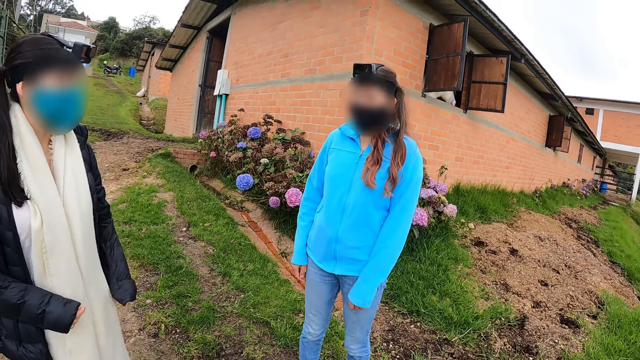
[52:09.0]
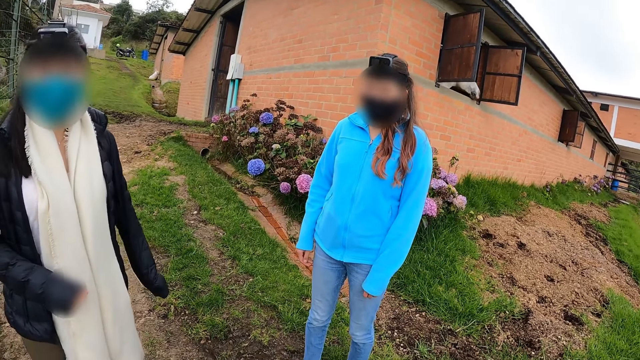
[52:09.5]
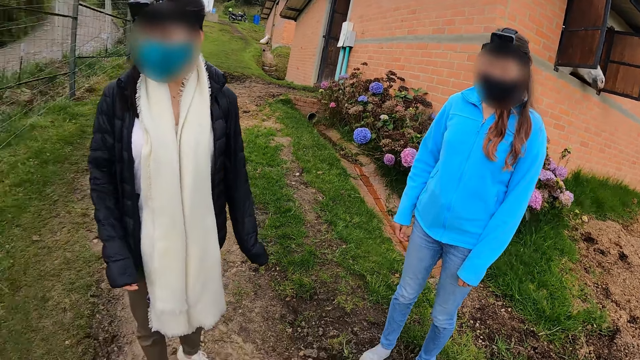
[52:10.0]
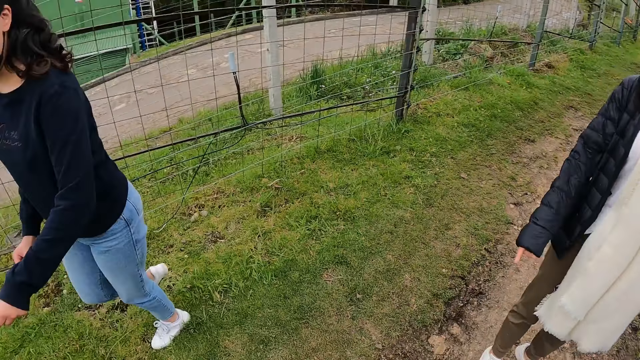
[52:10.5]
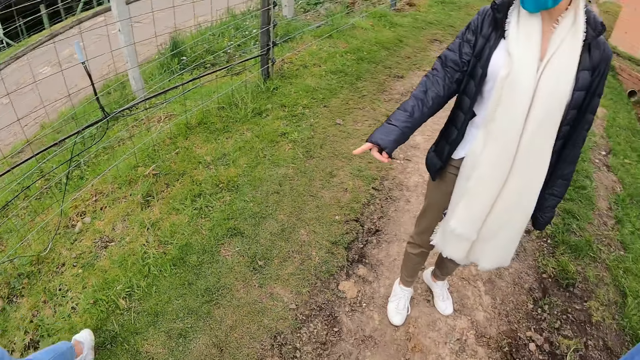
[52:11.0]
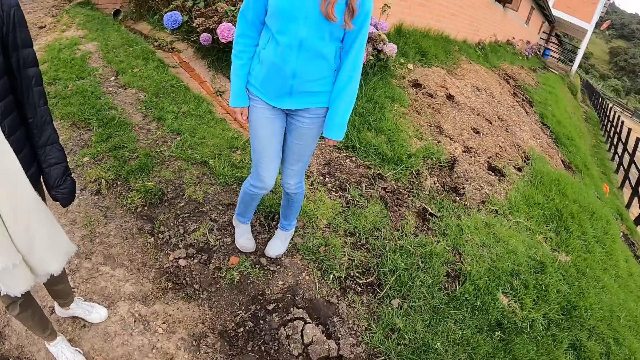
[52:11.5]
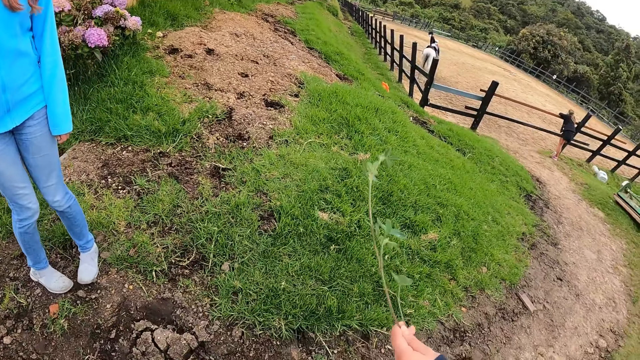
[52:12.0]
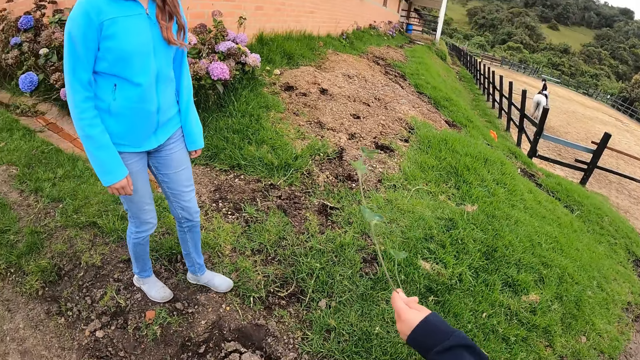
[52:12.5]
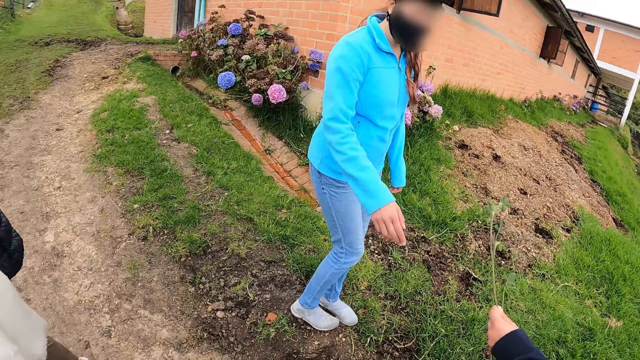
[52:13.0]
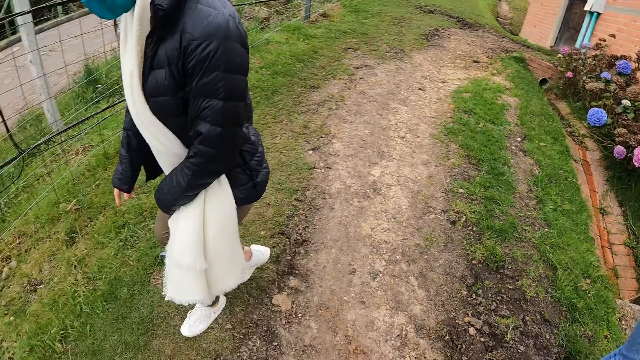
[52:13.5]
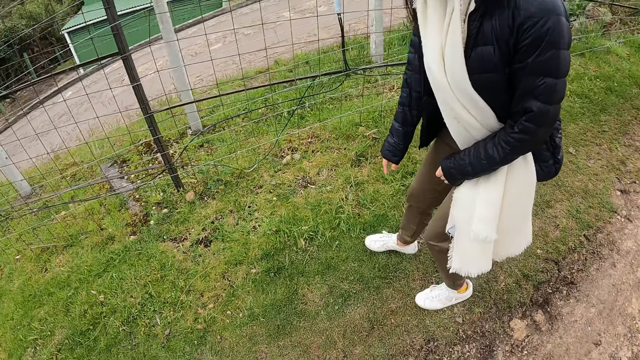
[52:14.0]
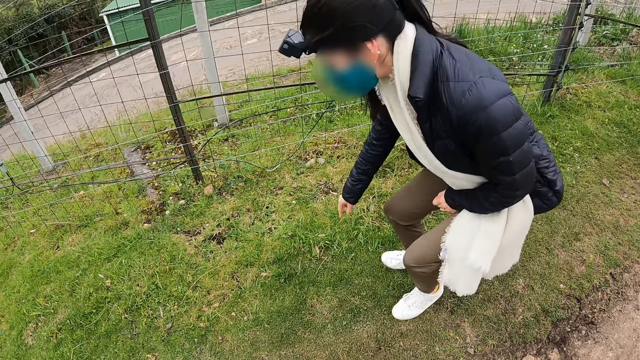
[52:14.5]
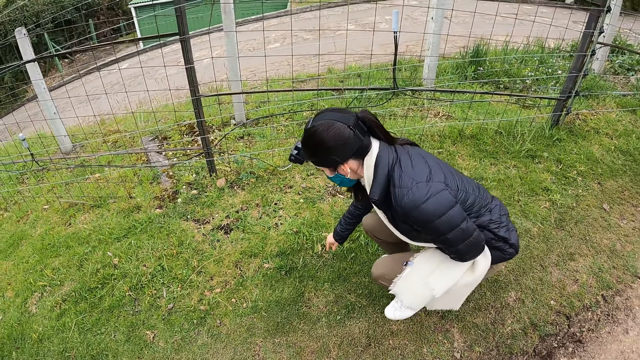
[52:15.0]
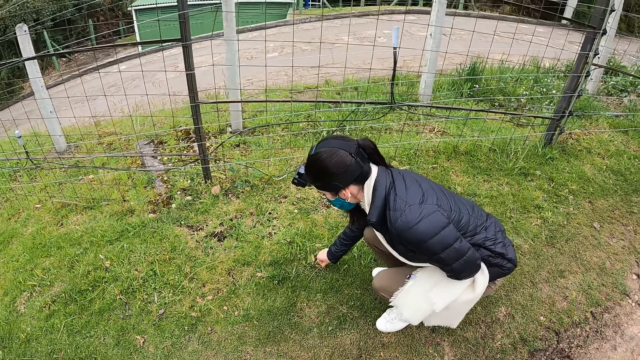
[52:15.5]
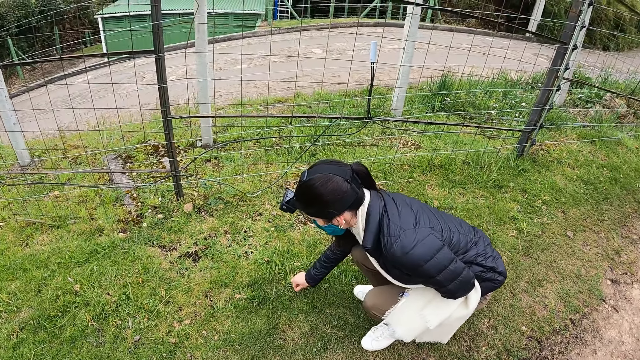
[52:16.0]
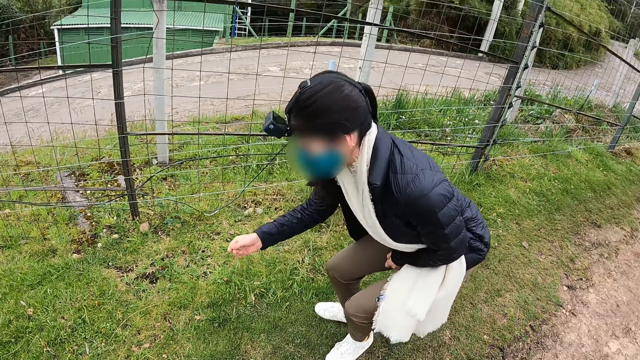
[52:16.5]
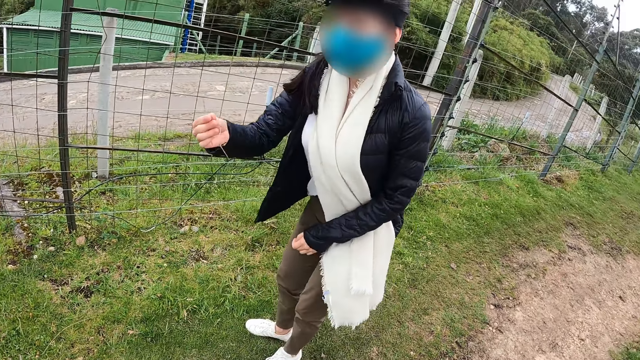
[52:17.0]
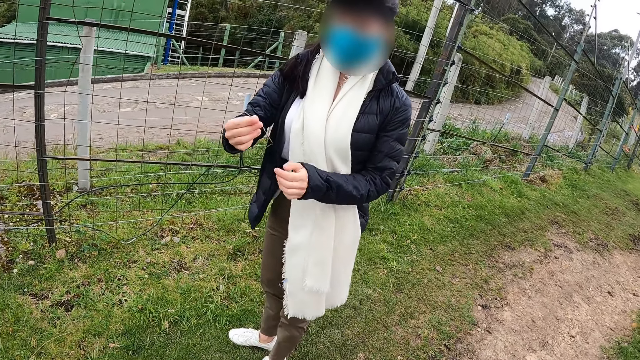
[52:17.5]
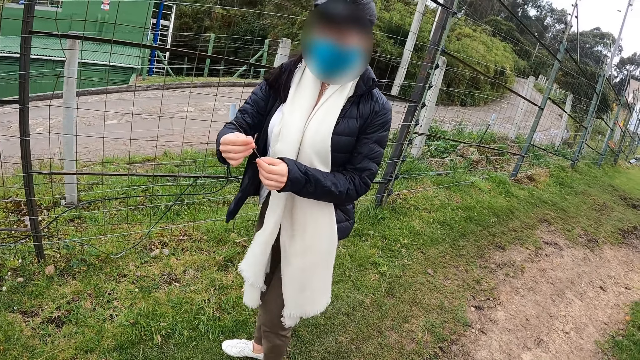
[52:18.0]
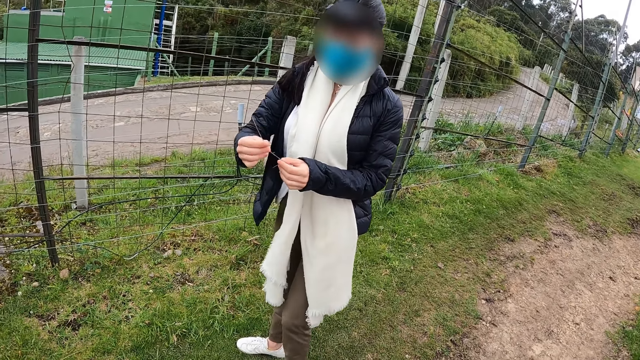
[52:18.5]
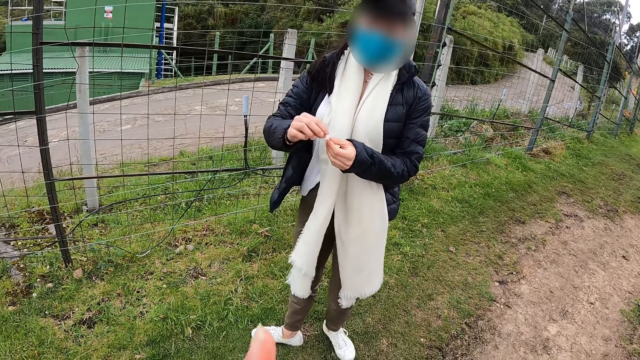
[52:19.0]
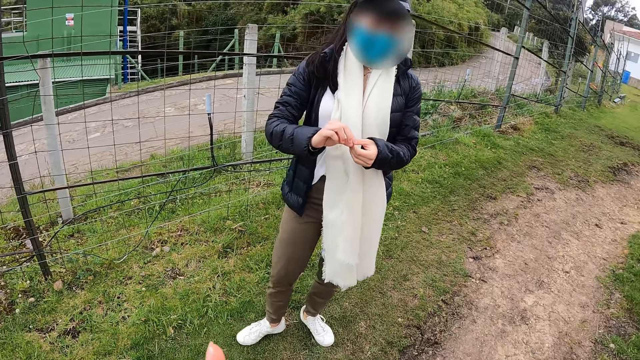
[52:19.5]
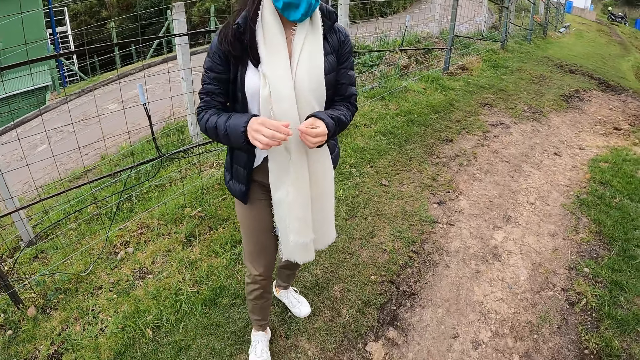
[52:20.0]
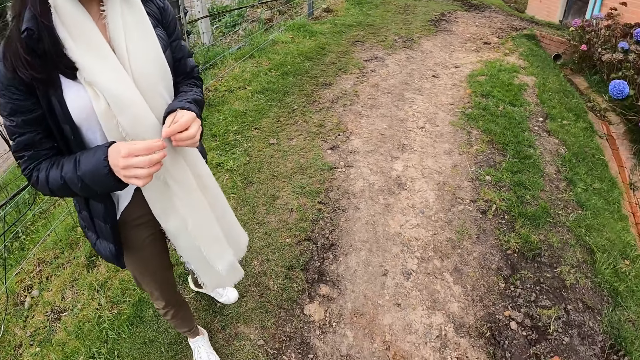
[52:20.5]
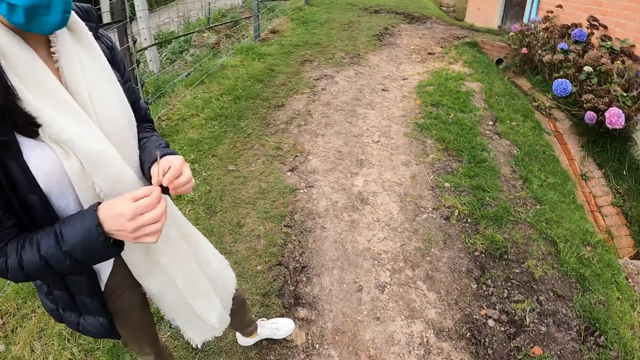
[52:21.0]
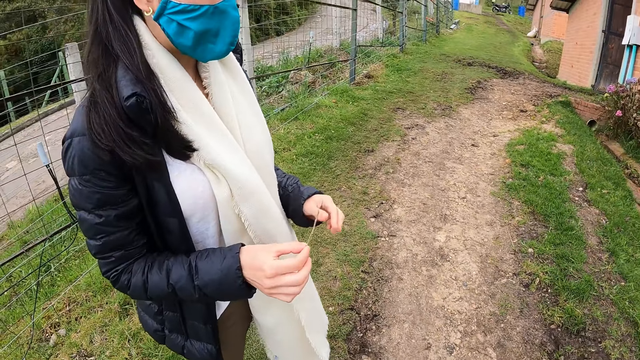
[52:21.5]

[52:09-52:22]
A woman moves a hand. The woman holds a grass. The woman gives a stalk to another woman with her left hand. The other woman takes the grass from the first woman. A third woman squats. The third woman picks a stalk from the ground with her right hand. The third woman holds the grass with hands. The camera wearer moves a hand.

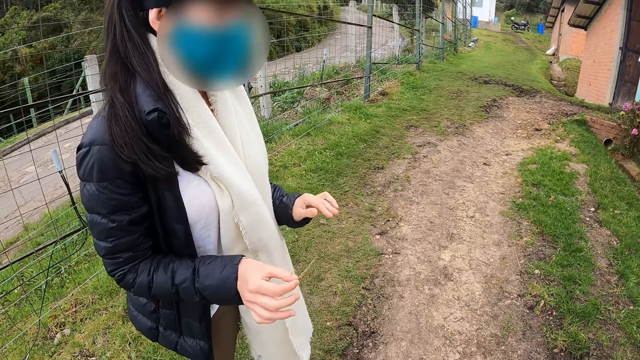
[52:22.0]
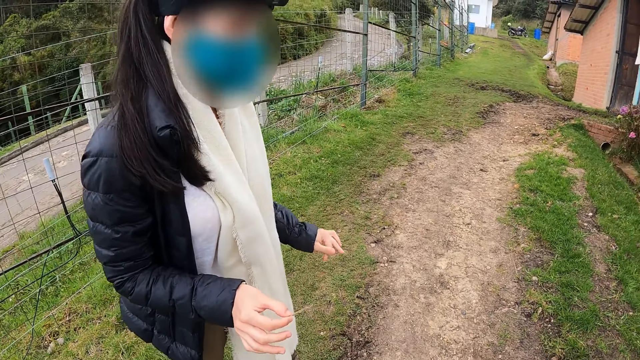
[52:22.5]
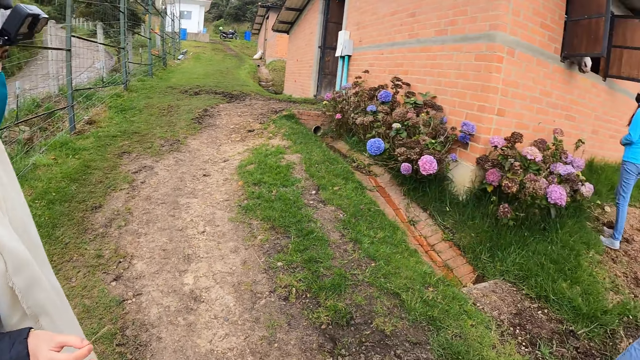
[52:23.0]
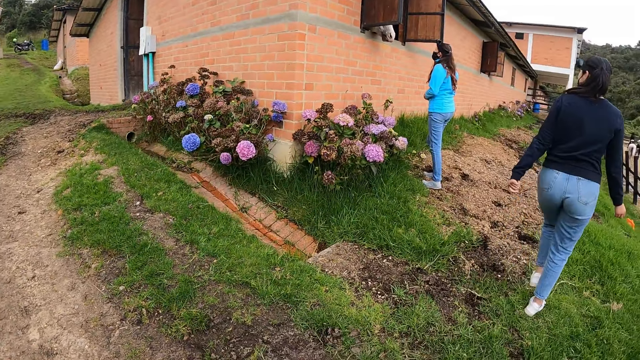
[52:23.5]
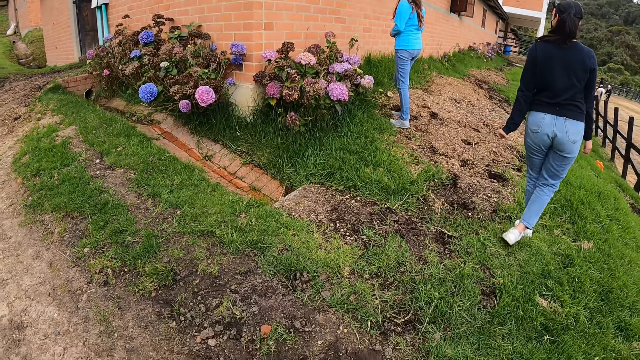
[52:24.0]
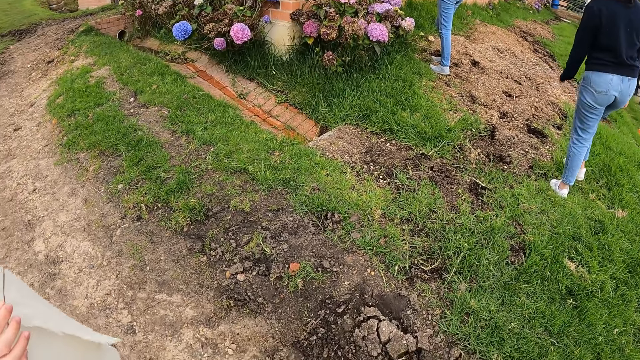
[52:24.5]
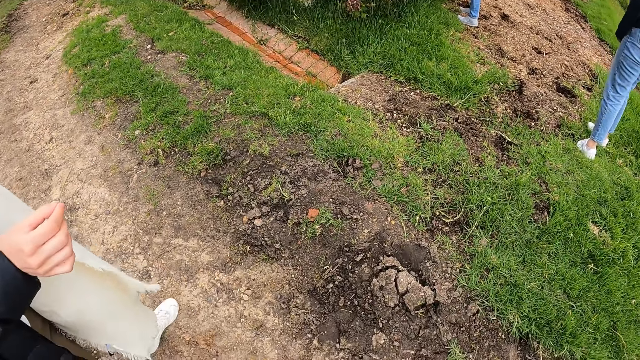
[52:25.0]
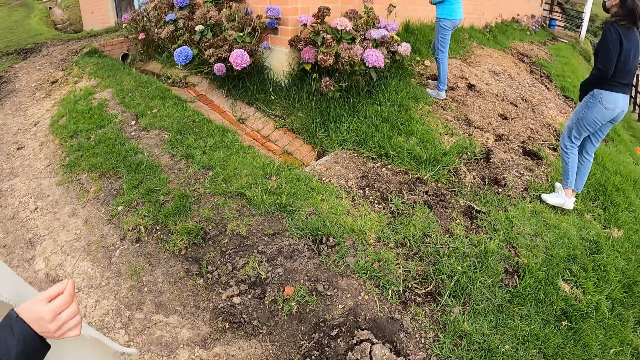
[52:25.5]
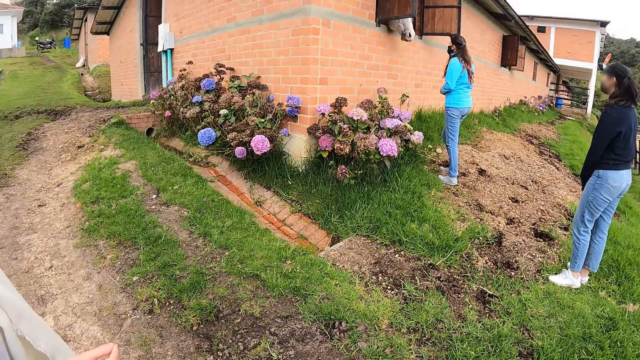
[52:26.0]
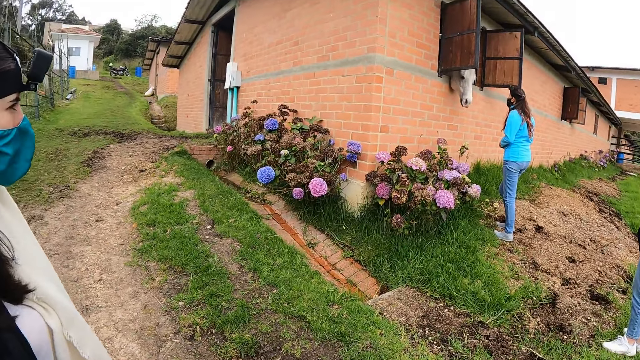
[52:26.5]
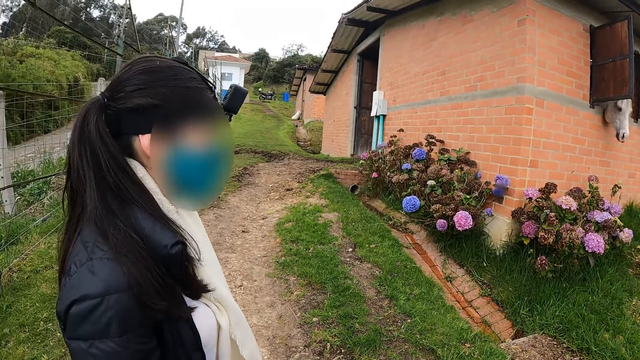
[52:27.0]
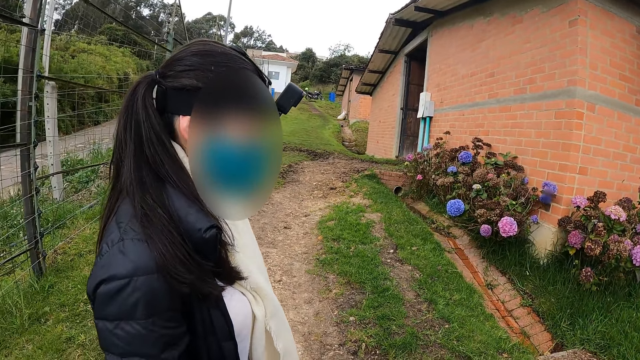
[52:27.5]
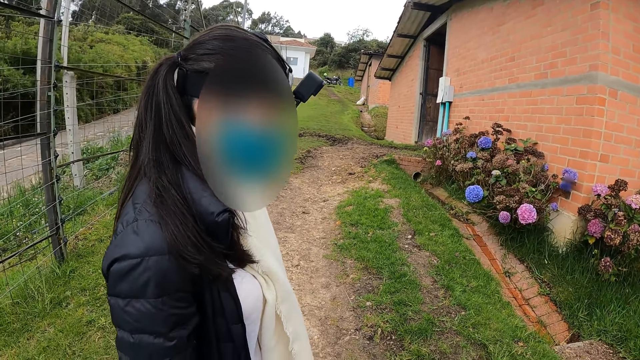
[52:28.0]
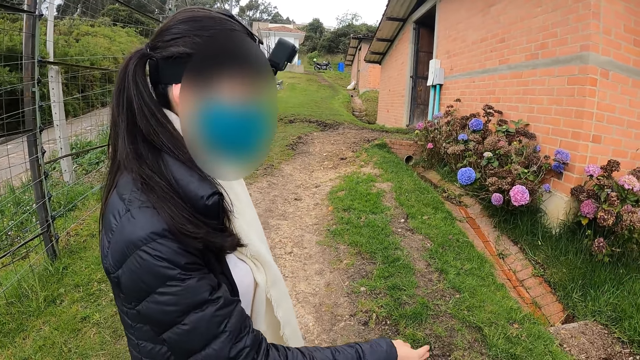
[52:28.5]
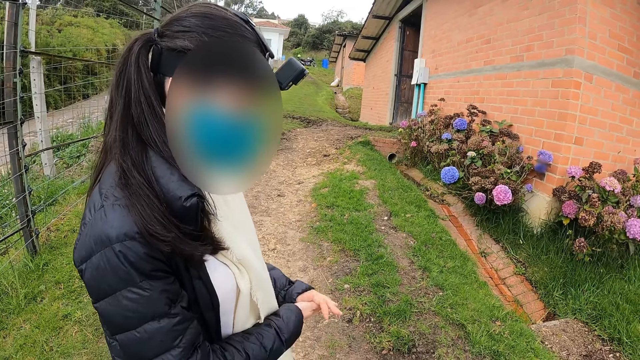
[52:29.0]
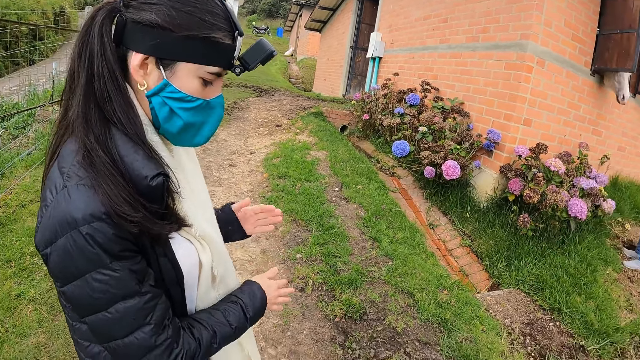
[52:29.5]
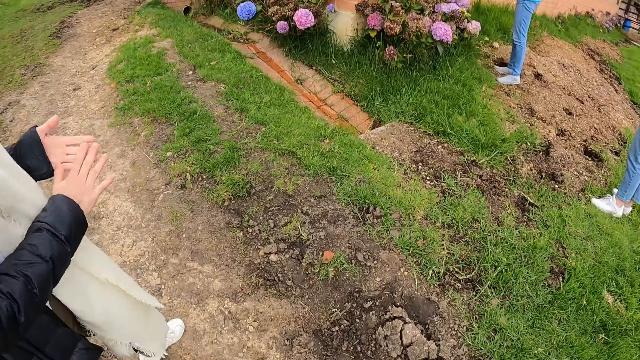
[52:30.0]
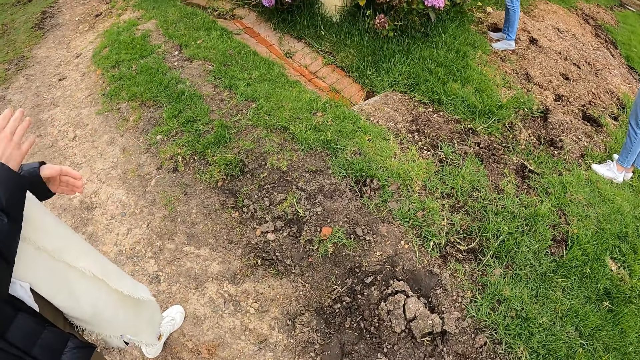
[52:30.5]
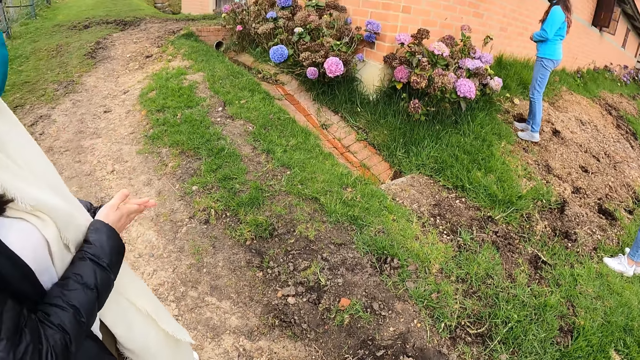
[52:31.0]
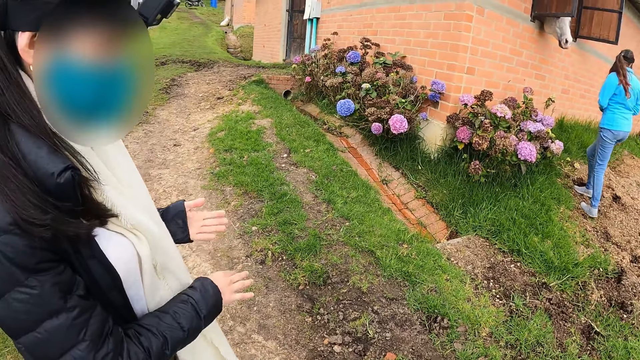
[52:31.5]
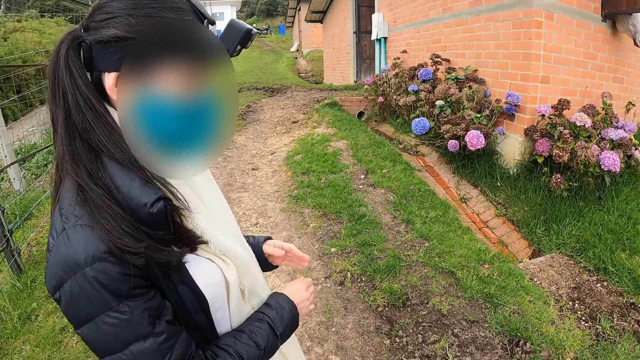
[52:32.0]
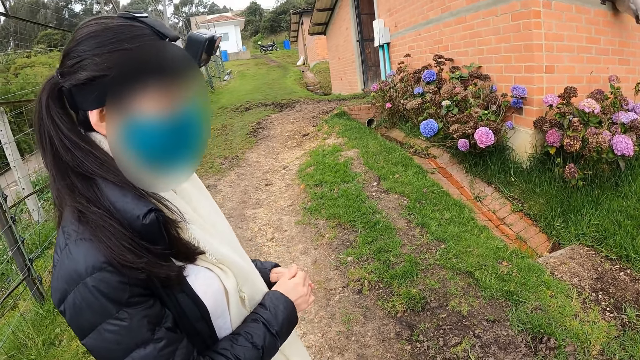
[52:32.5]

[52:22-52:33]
A woman makes steps. Another woman moves a hand and wipes hands.
